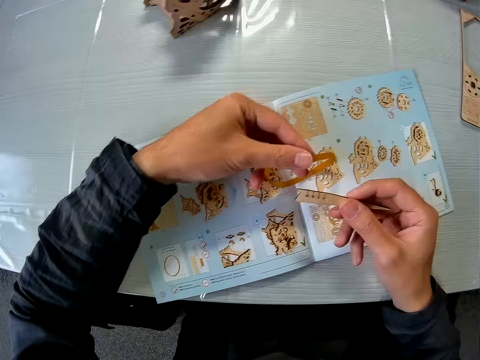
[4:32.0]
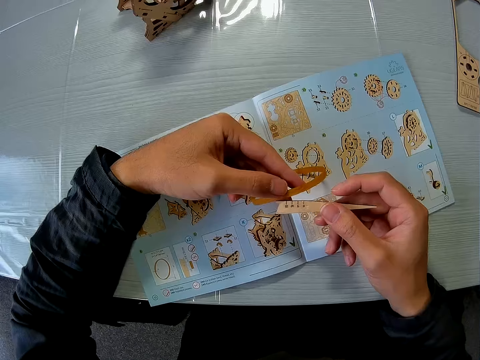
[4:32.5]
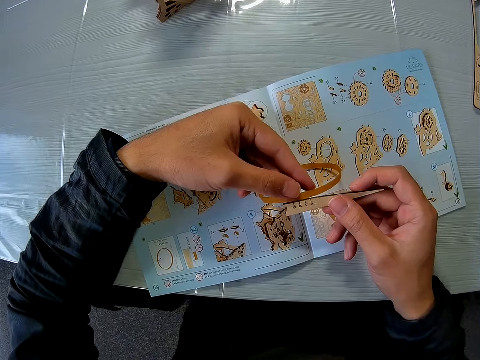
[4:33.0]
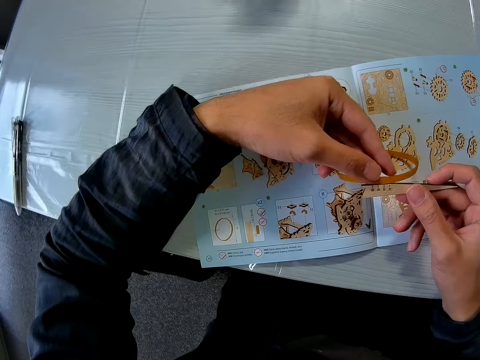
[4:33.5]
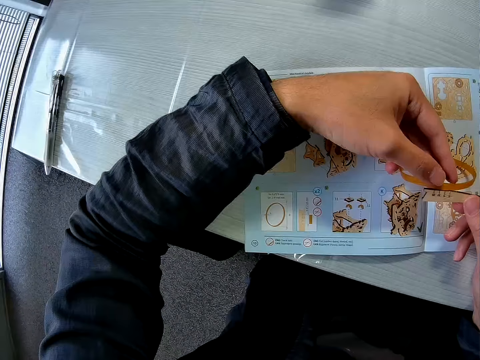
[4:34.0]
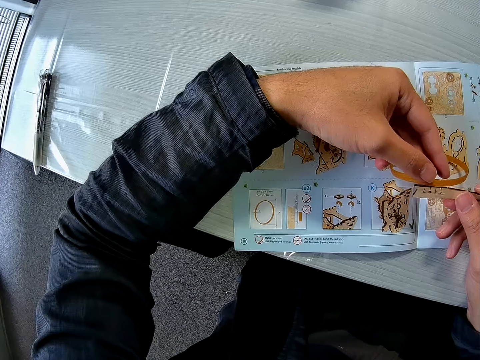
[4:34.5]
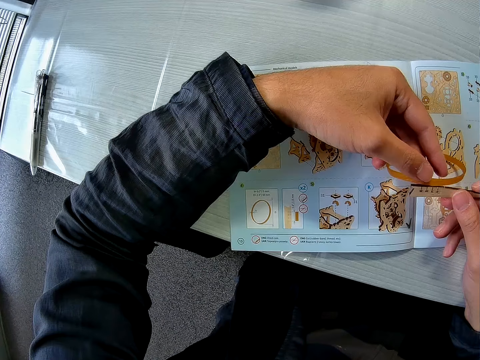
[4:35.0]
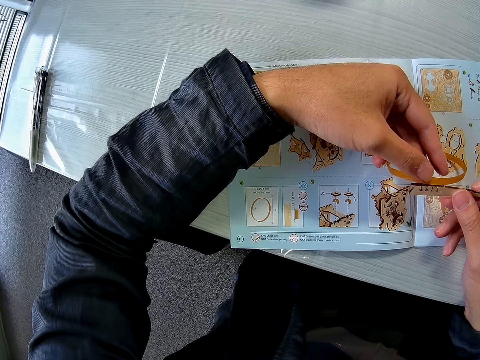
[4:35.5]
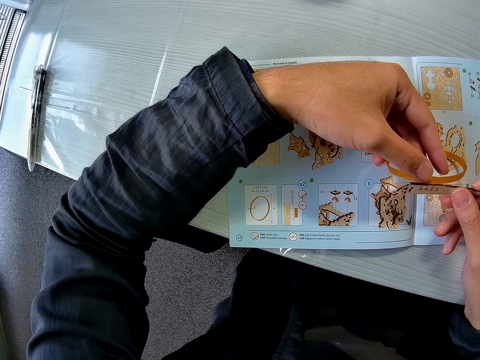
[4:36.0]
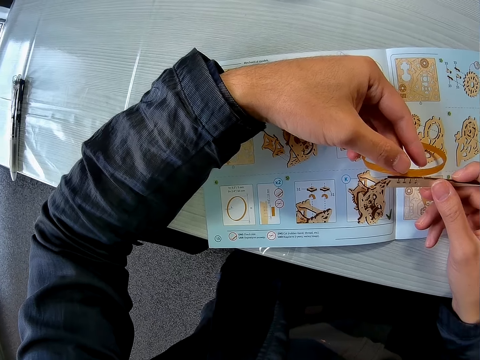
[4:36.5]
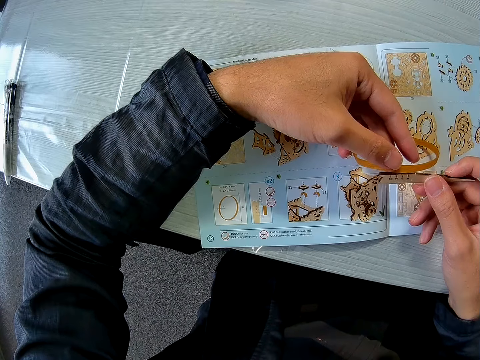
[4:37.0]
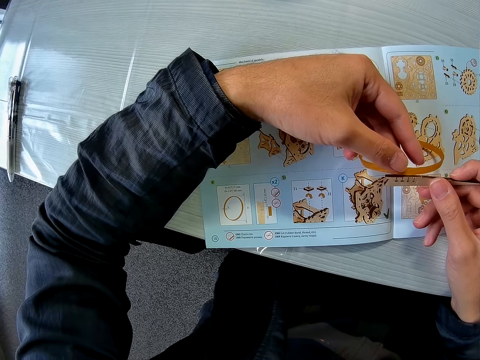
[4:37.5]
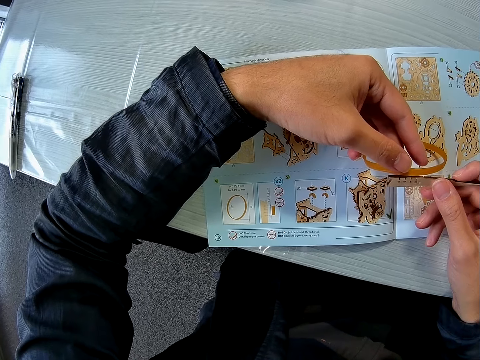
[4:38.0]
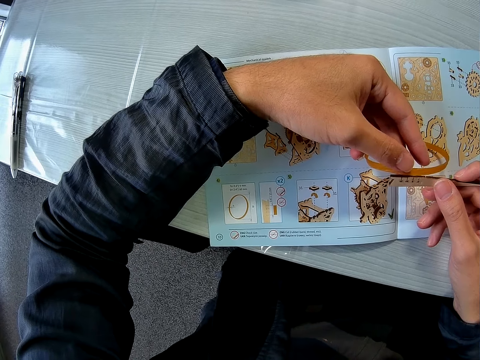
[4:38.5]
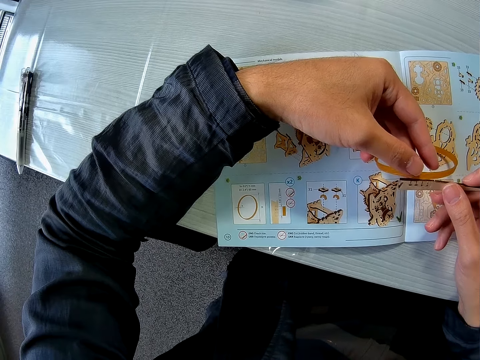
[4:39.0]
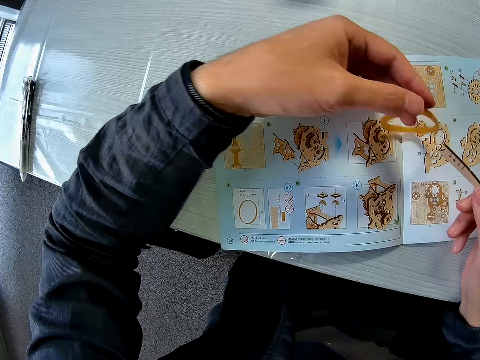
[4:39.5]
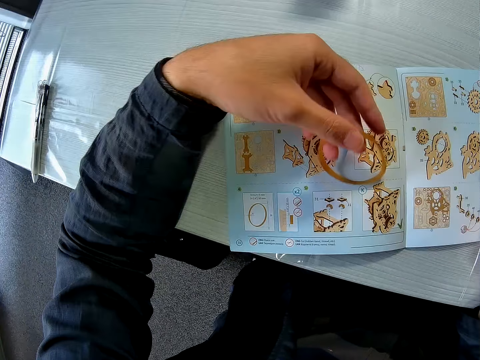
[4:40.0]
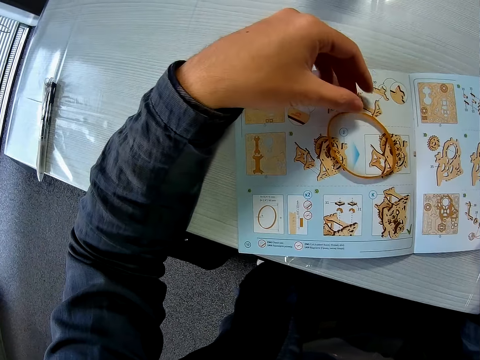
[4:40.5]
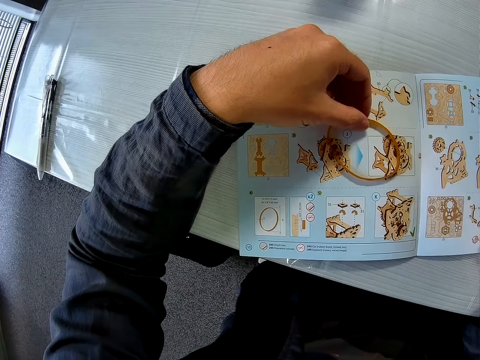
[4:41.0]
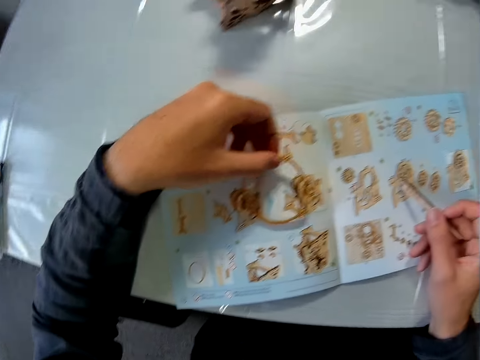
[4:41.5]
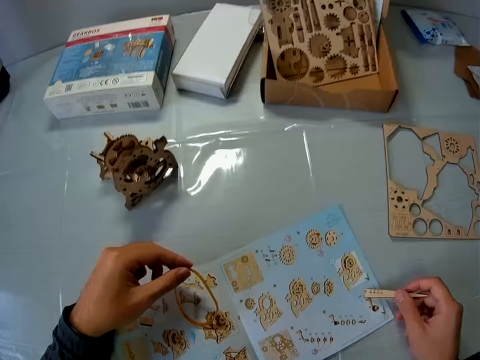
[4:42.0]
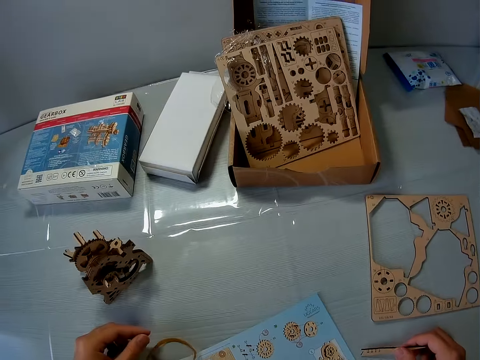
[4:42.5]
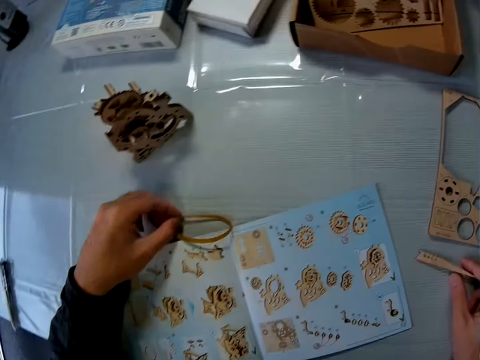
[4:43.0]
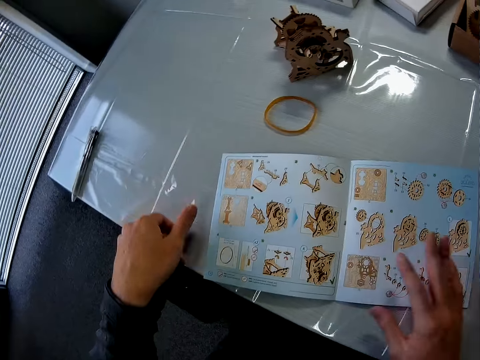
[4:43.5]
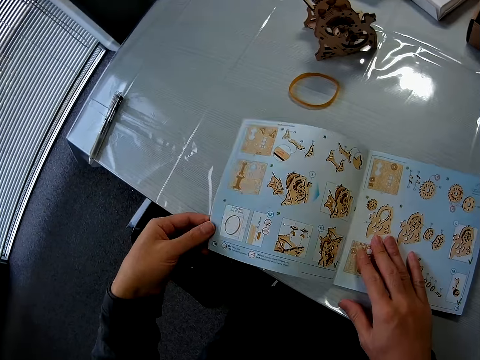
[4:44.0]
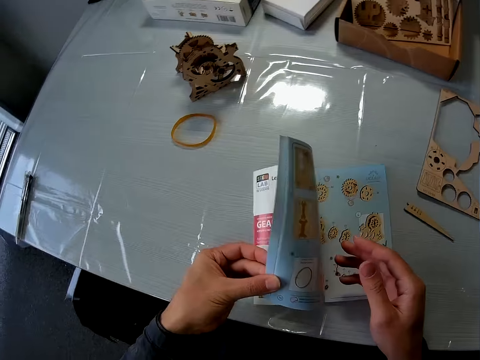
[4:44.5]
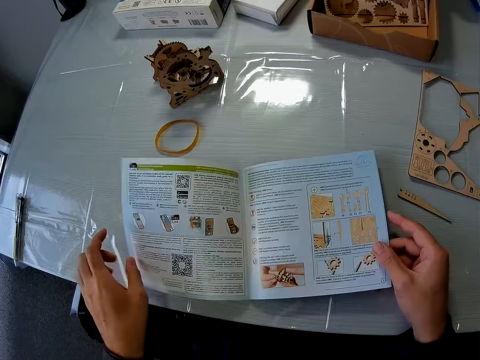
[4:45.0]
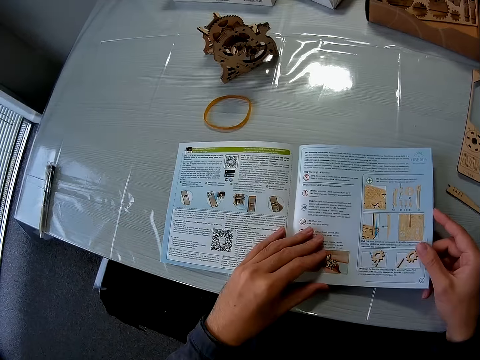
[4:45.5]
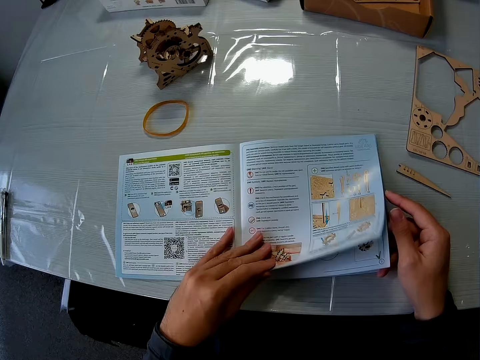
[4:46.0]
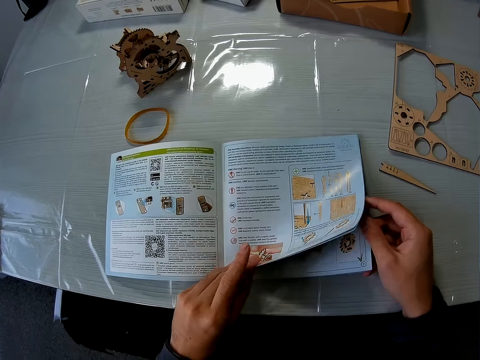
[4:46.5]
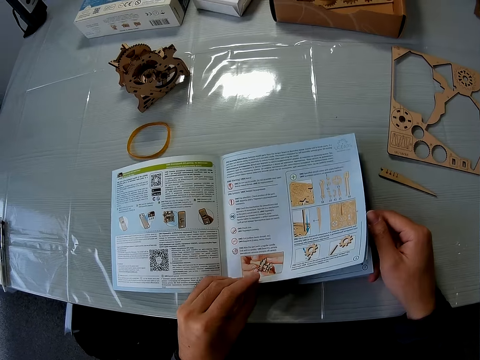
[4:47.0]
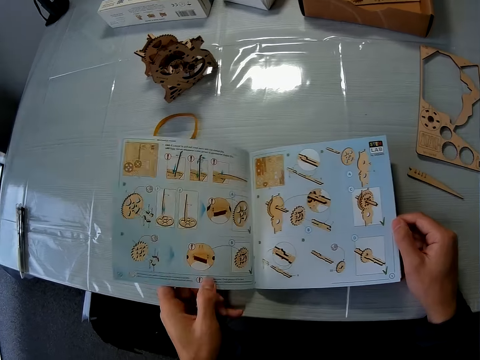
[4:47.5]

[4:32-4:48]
The camera wearer rests his left hand on the instruction manual on the table. He holds a wooden craft. He places the puzzle piece close to the yellow rubber or rubber band. He drops the yellow rubber on the instruction manual on the table. He pushes the rubber band. He picks up the yellow rubber on the instruction manual on the table. He moves the yellow rubber to the table. He drops the puzzle piece on the table. He opens the pages of the instruction manual with both hands.

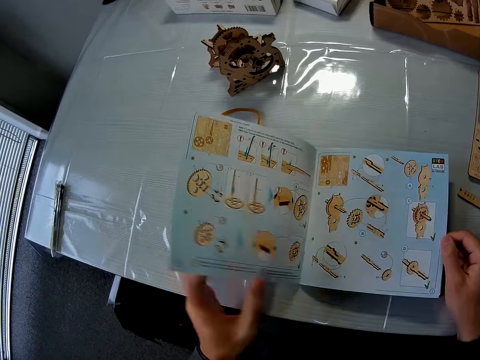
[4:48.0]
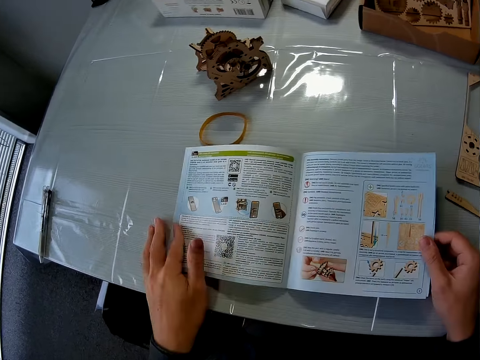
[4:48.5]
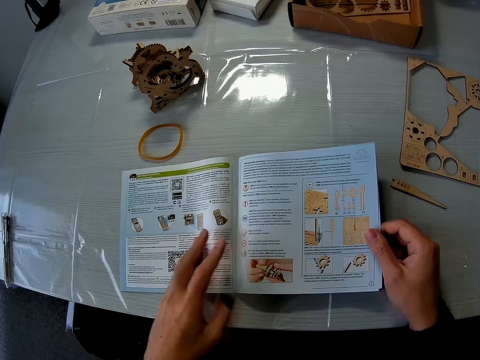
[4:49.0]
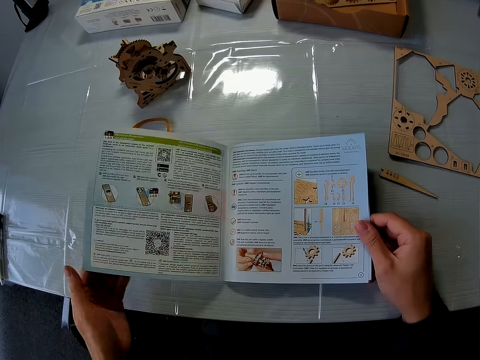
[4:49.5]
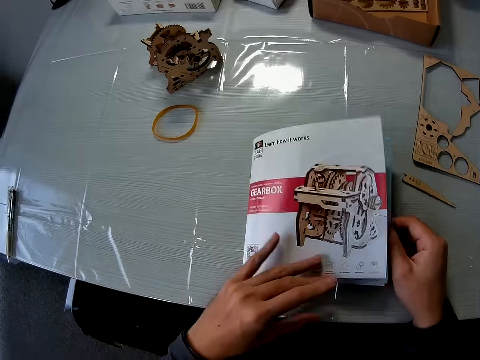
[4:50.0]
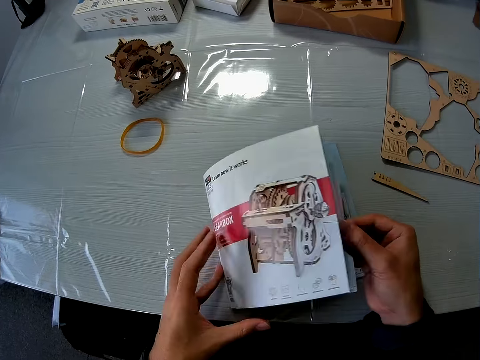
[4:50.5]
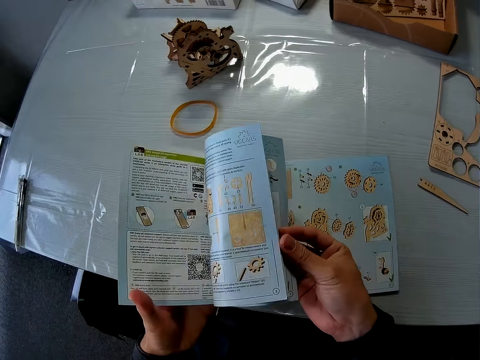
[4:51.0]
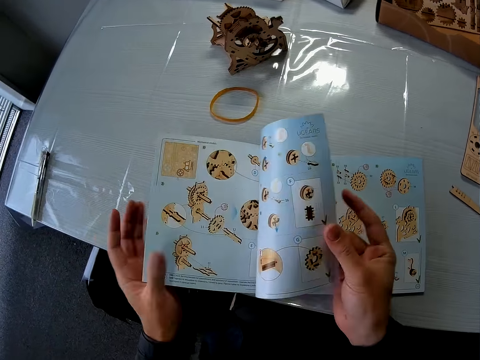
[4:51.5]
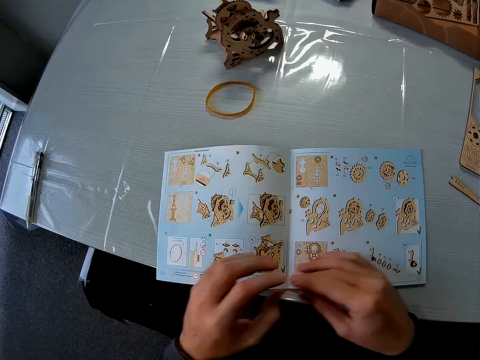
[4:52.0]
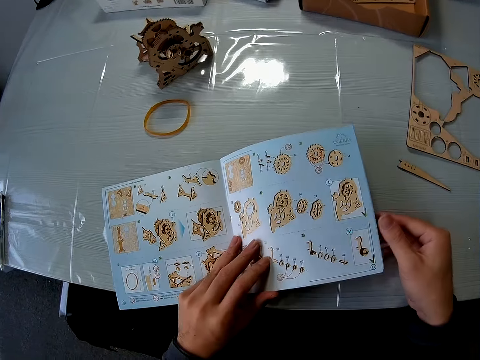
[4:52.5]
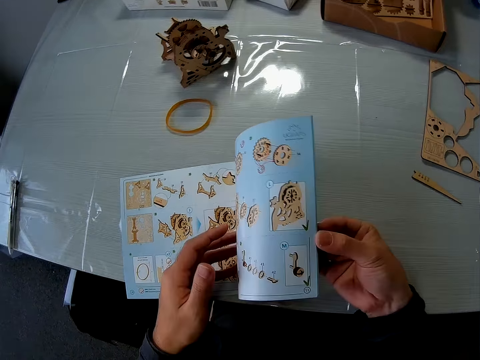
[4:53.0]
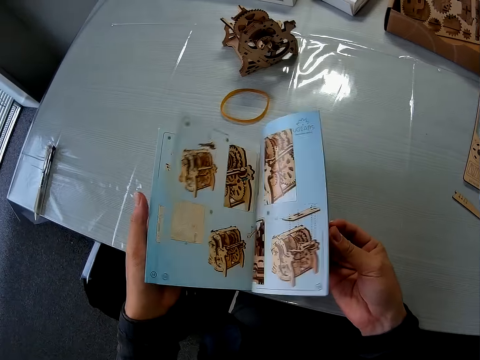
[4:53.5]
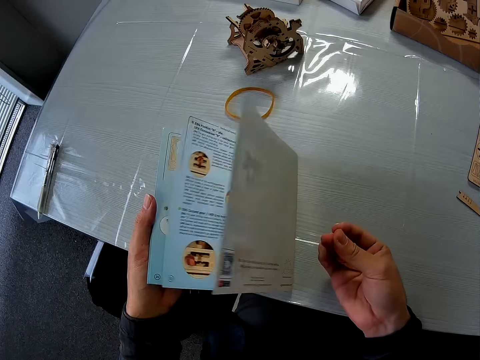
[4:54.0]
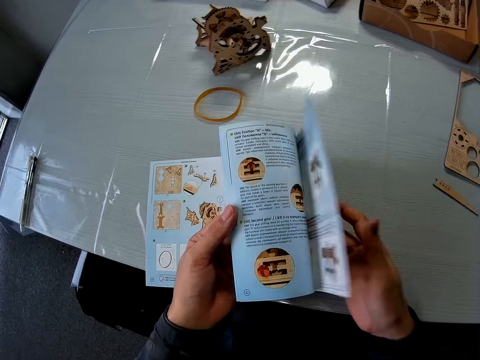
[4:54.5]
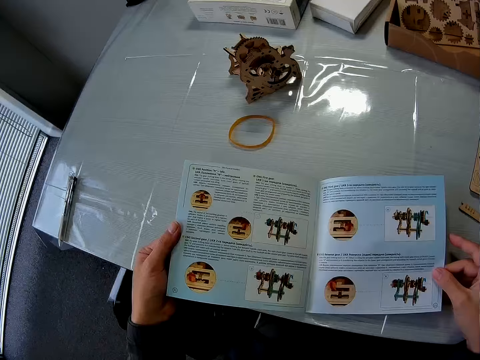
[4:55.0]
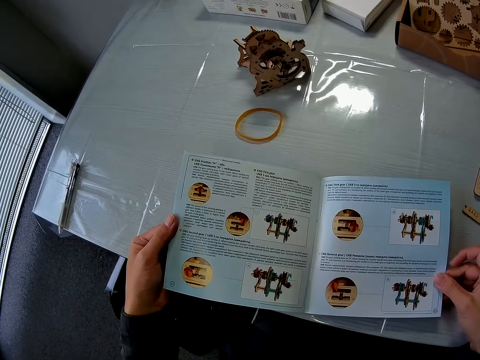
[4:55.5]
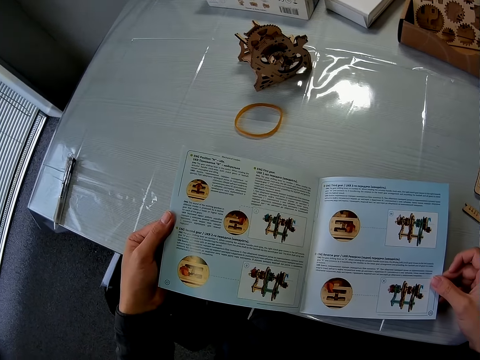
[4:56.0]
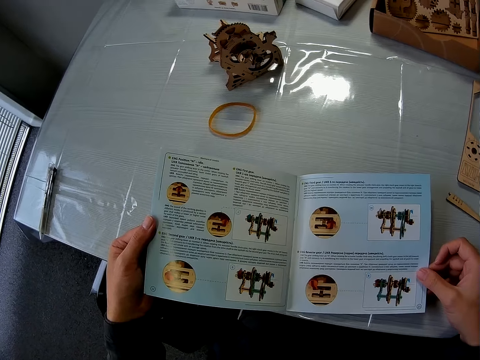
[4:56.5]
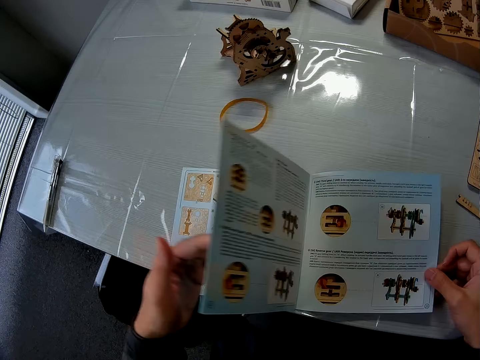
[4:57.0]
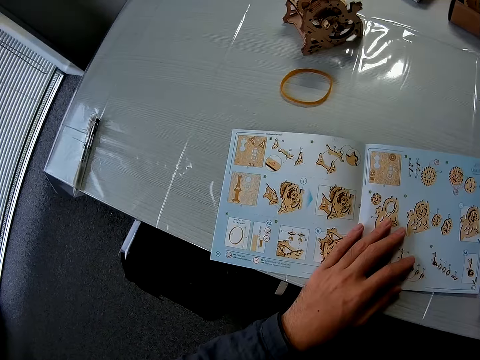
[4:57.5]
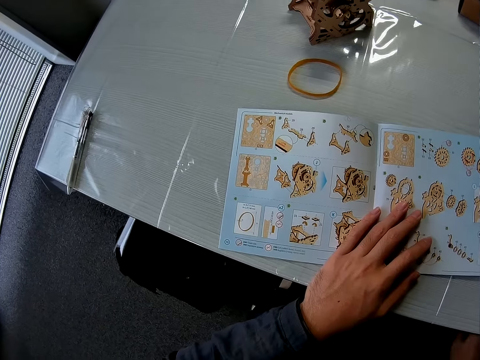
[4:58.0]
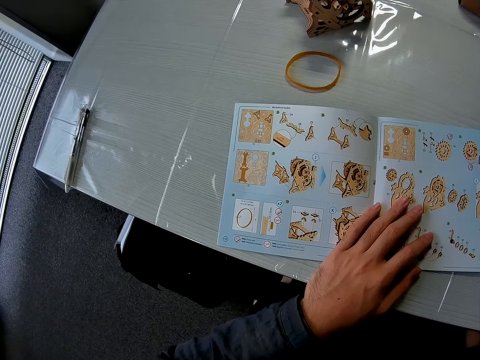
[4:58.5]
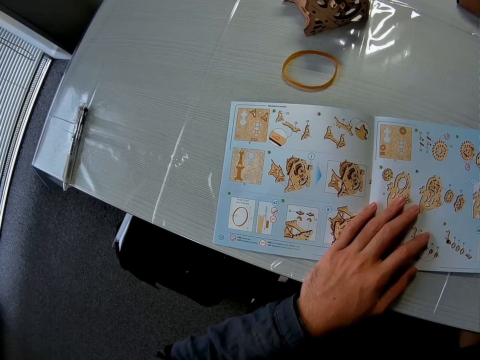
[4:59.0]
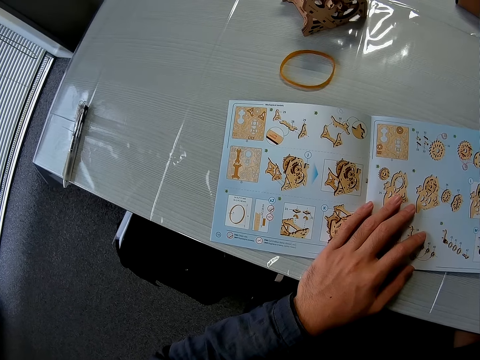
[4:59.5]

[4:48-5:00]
The camera wearer looks at the instruction booklet. They flip the instruction booklet. They look at the instruction booklet.
